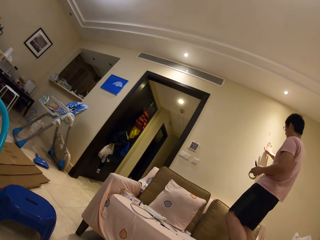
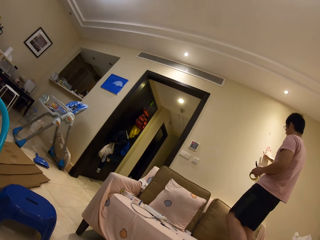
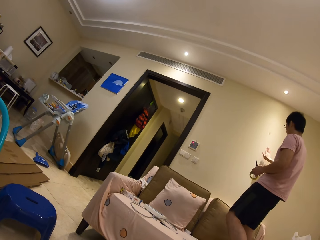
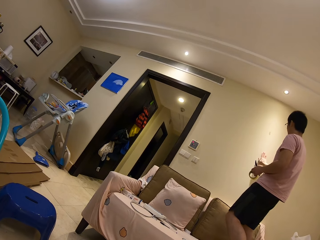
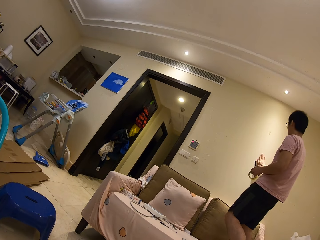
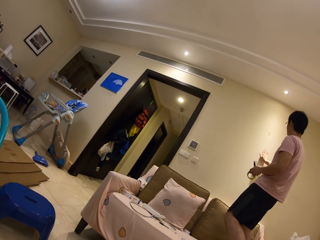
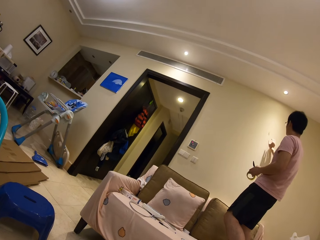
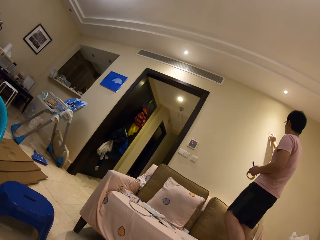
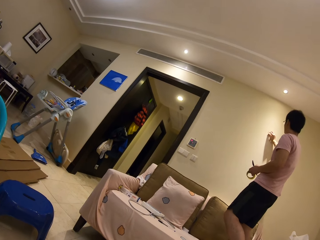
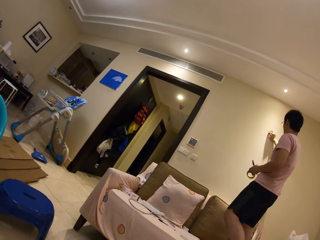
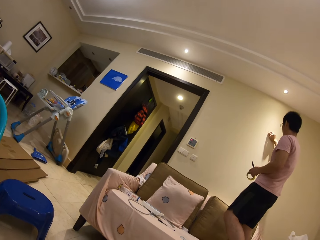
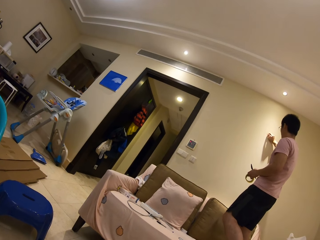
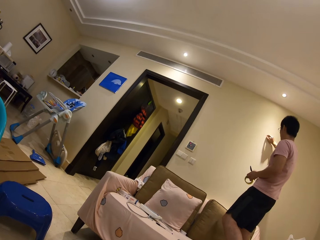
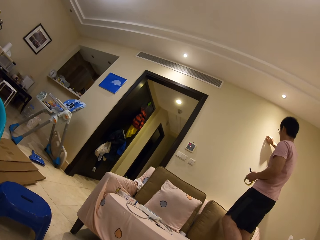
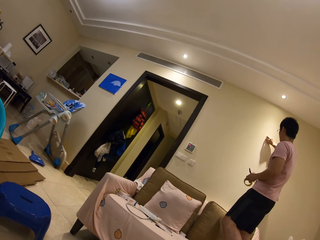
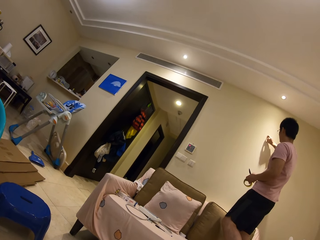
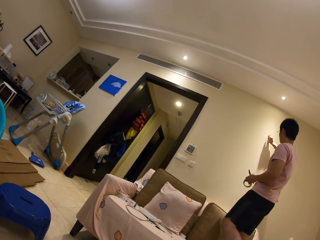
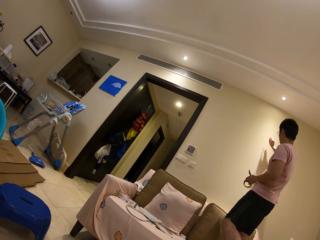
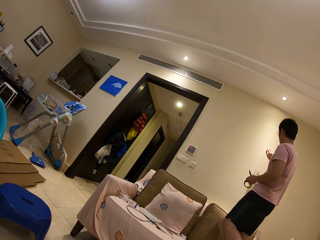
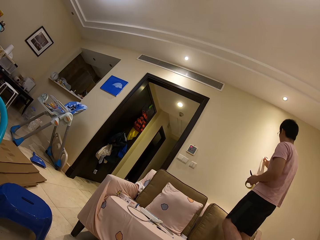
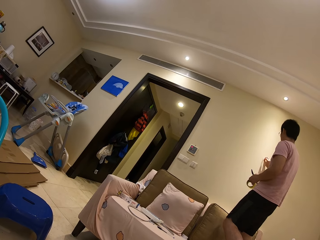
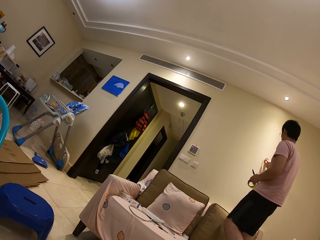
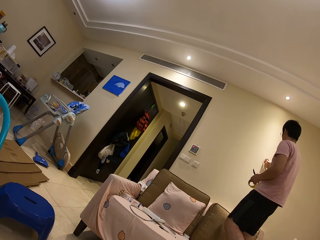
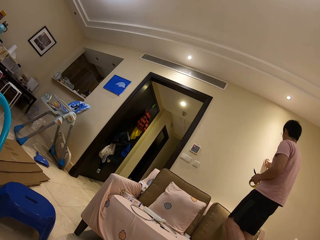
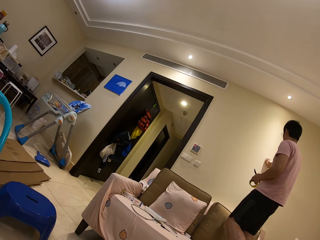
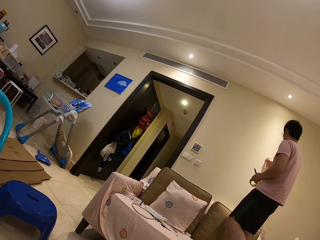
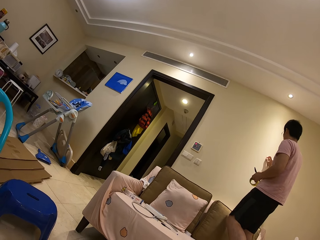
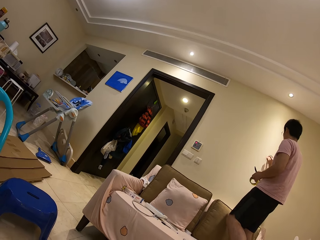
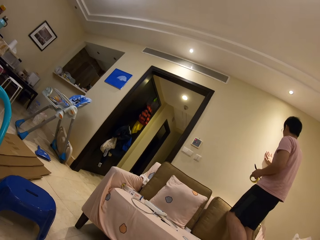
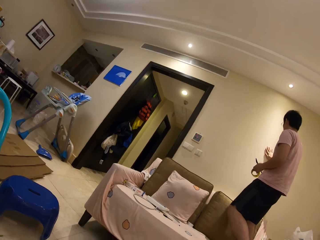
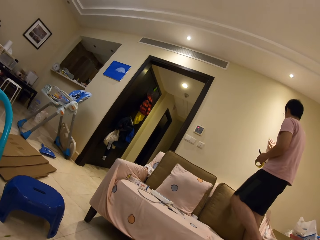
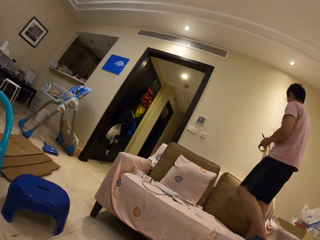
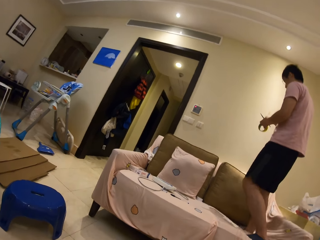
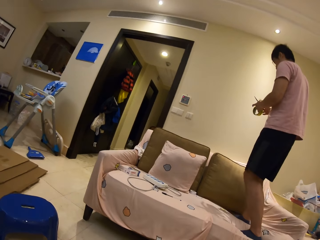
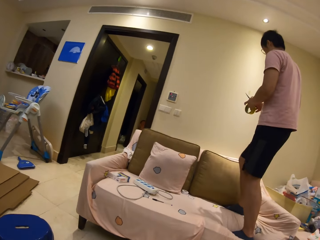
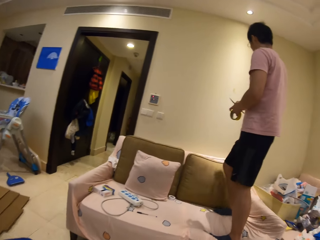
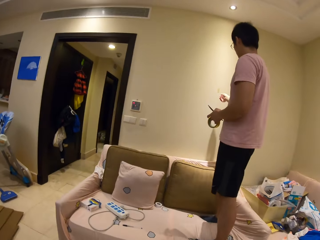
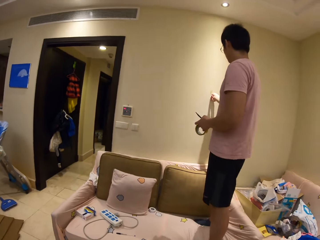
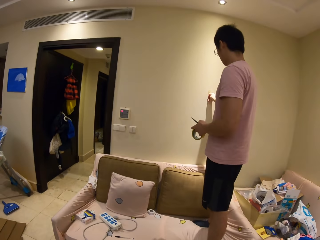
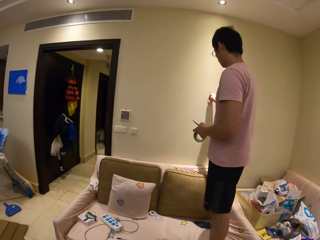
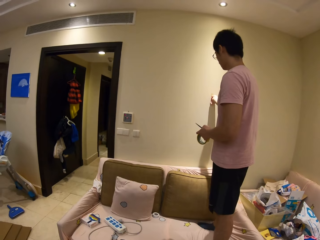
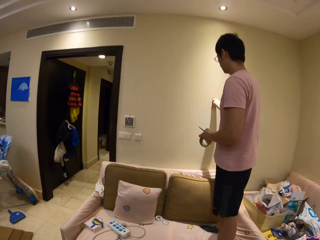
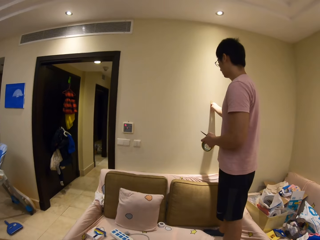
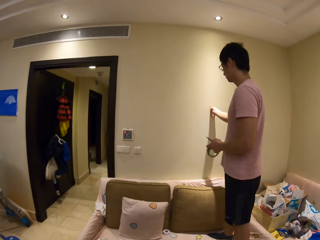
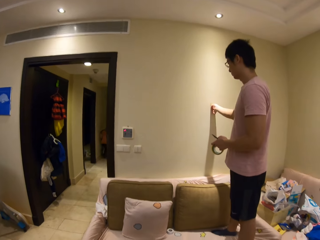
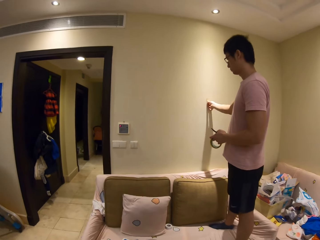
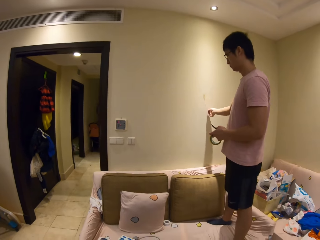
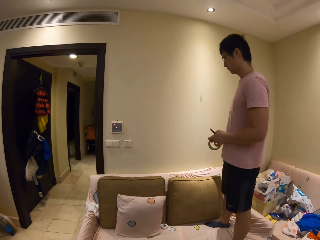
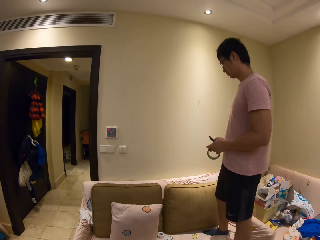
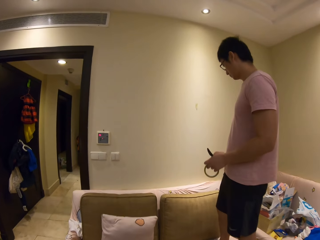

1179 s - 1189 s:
The camera wearer looks at a man. They speak to the man. The man sticks tape on the wall.

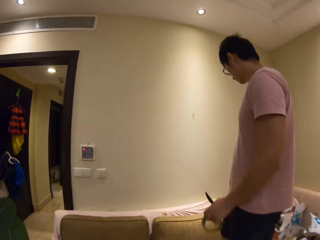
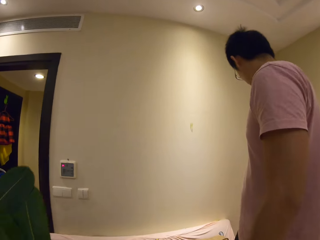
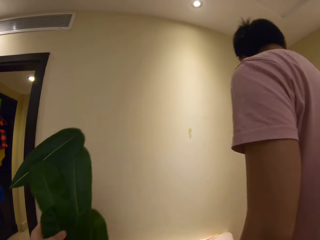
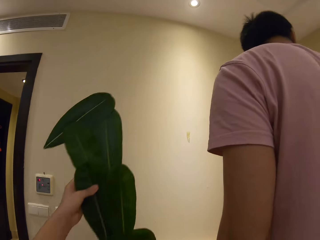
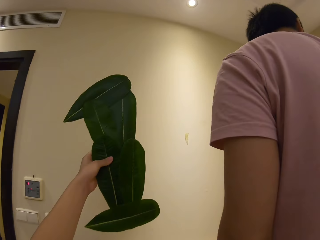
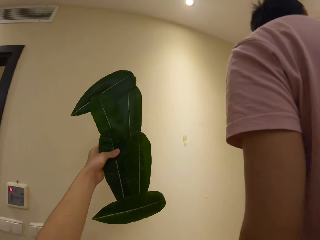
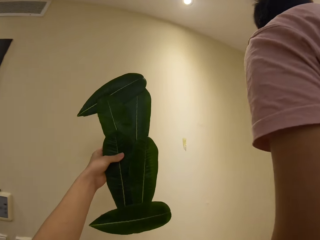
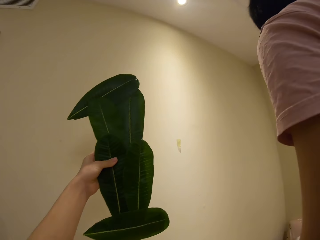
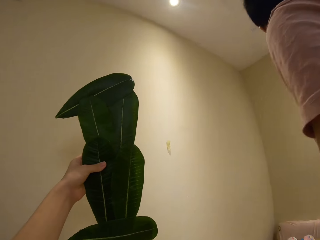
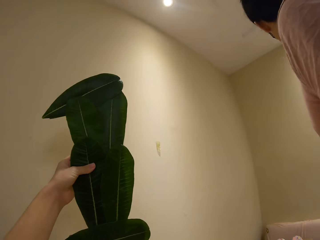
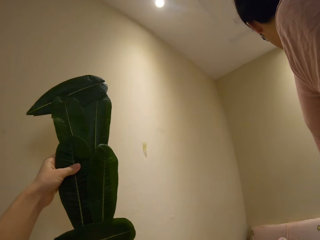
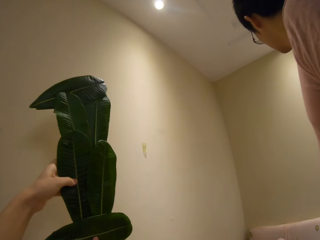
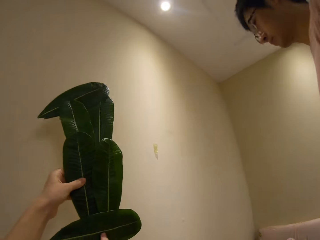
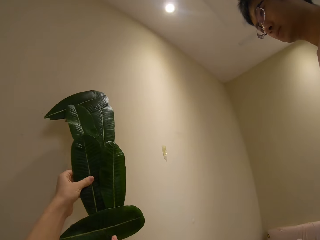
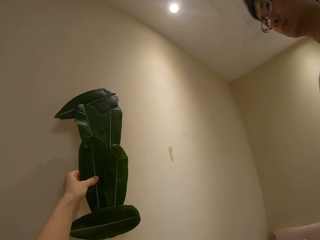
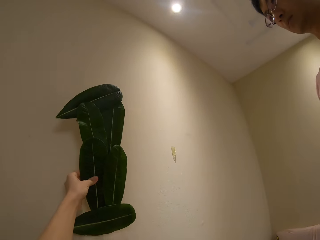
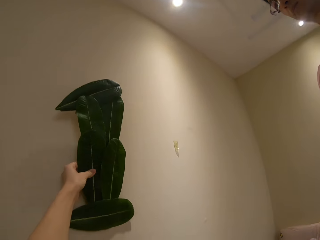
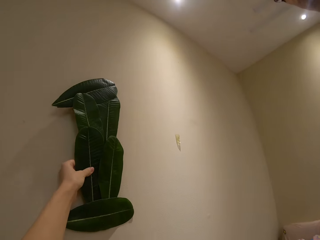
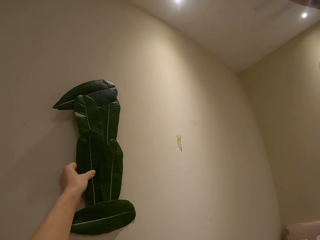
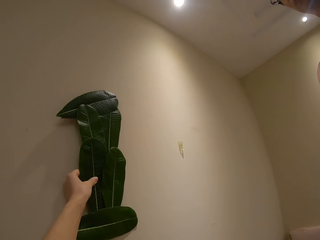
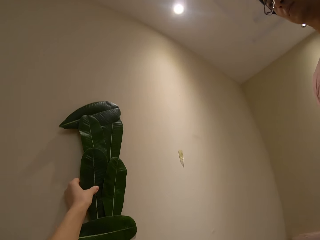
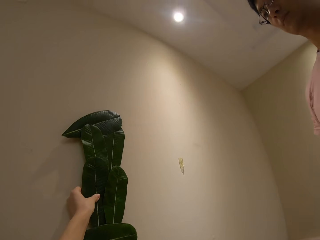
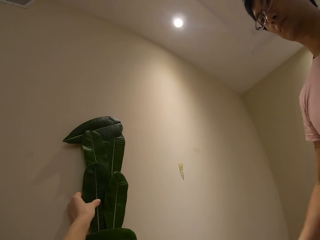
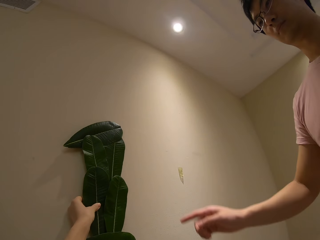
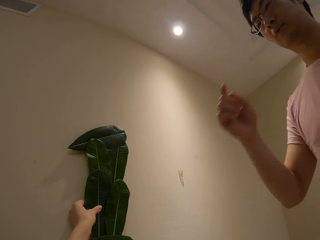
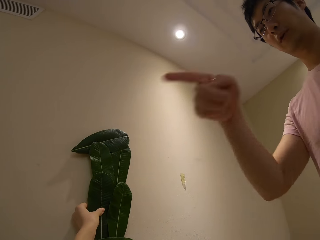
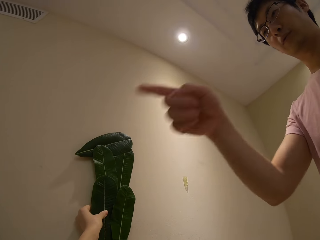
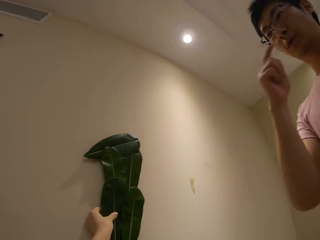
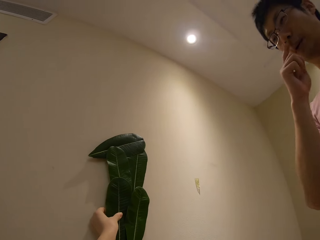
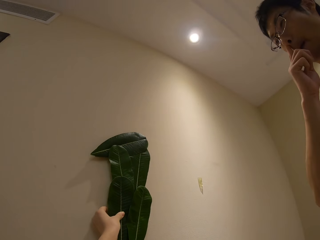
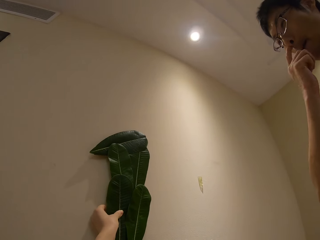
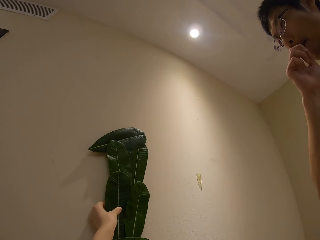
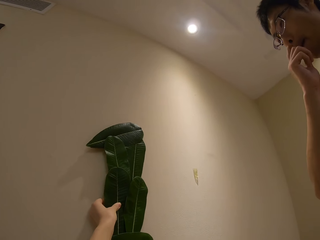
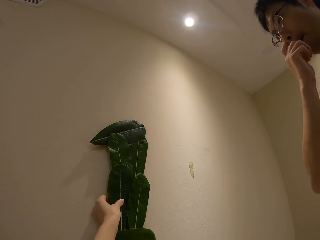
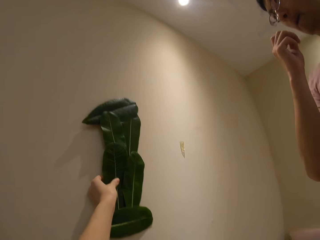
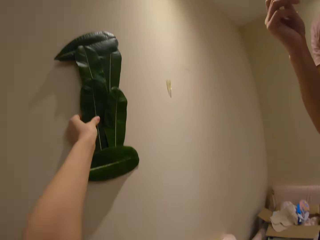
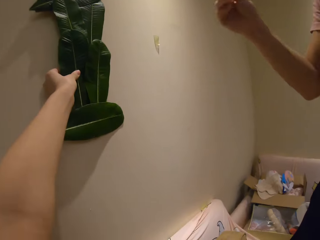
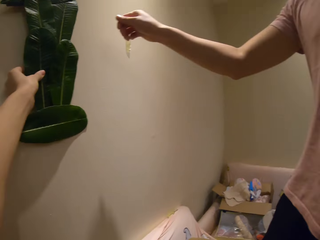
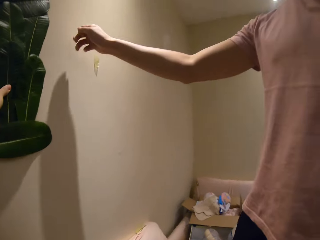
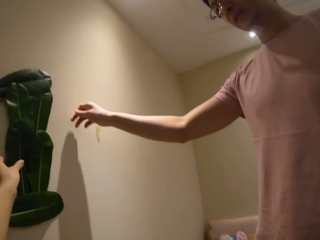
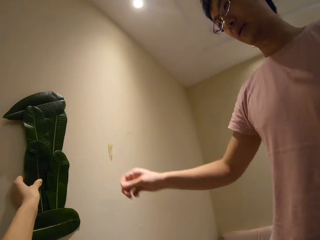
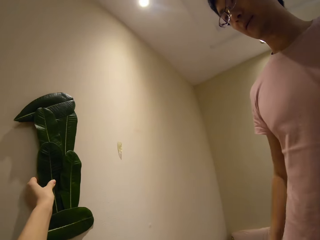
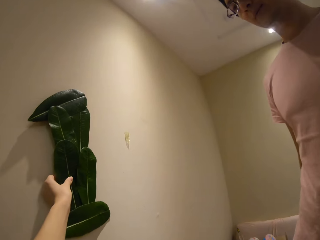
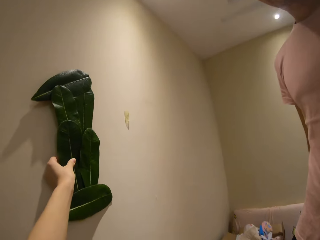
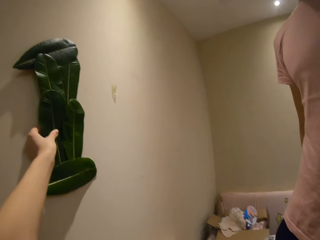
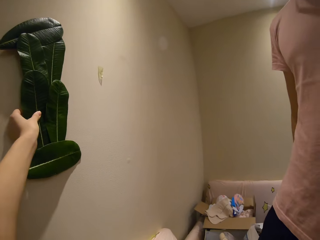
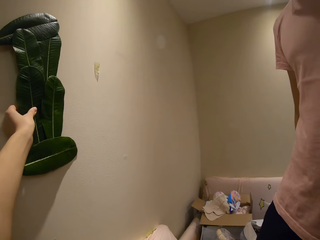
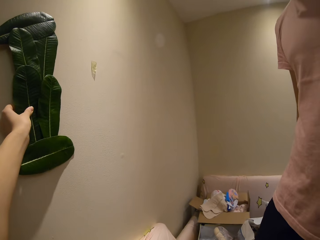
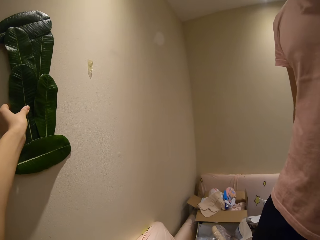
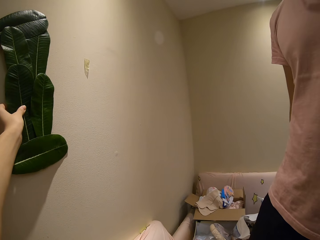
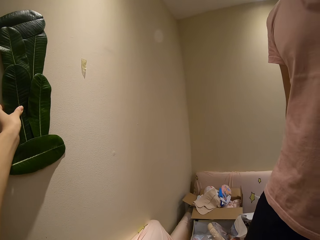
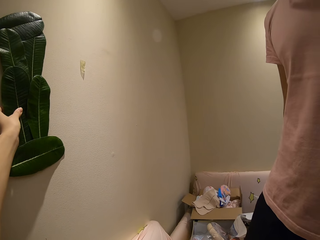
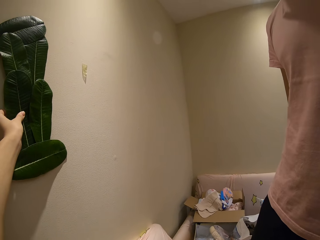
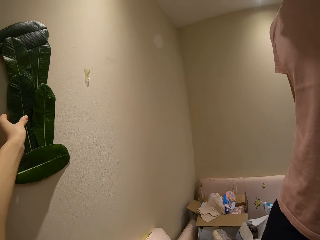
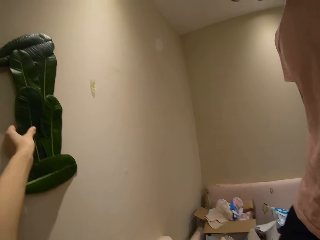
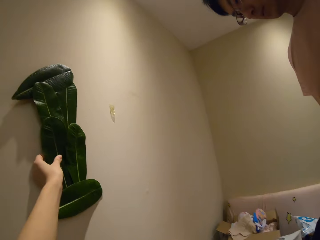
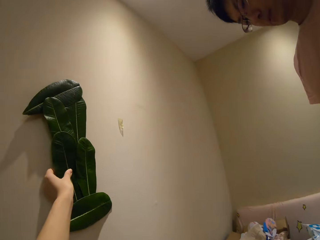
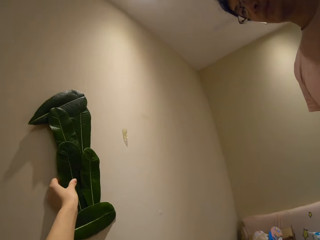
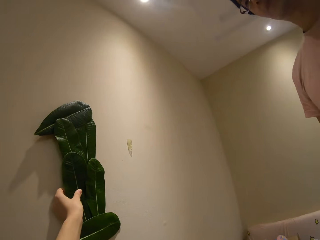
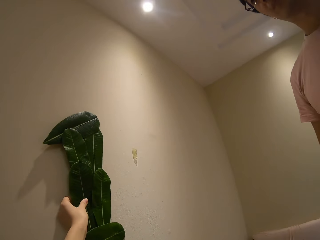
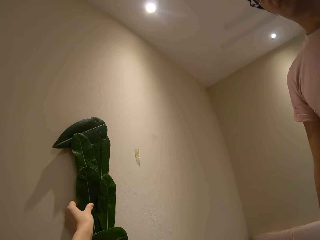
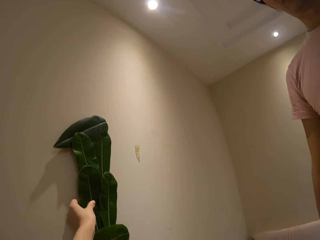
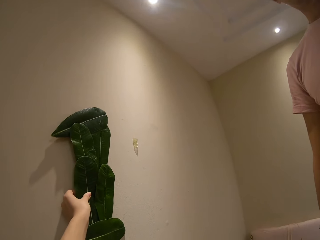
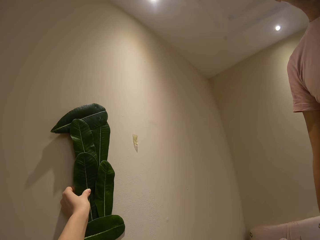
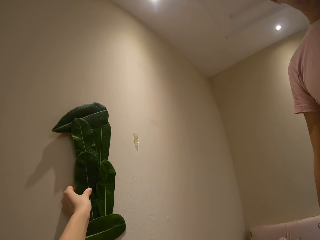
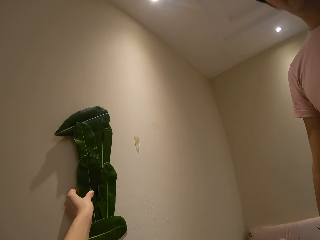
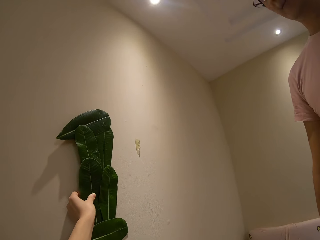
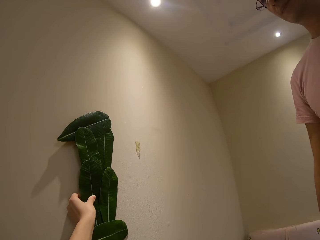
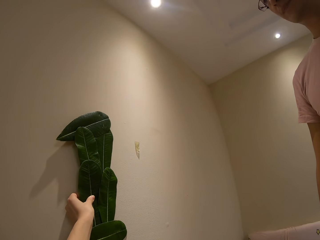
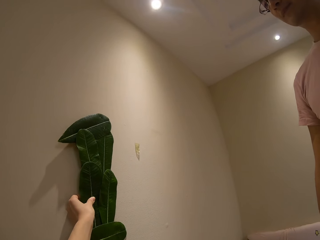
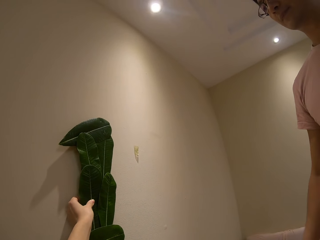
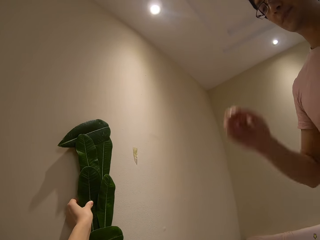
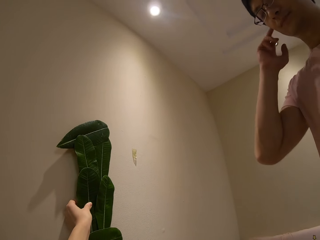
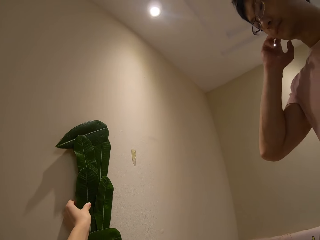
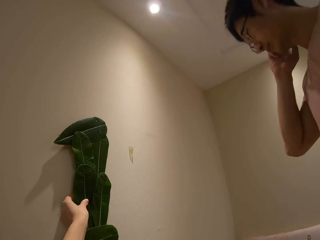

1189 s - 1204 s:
The camera wearer carries the leaf craft to the wall. They hold a plant decoration. They speak to a man. They place the leaf craft on the wall. The man speaks to the camera wearer and points at the wall. The camera wearer speaks to the man. They hold the paper craft on the wall. The man speaks to the camera wearer. The camera wearer speaks to the man. The man speaks to the camera wearer.
